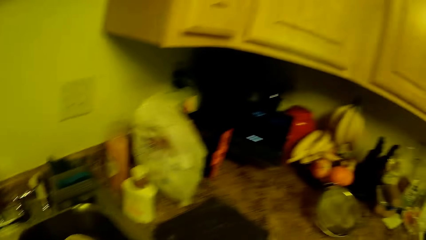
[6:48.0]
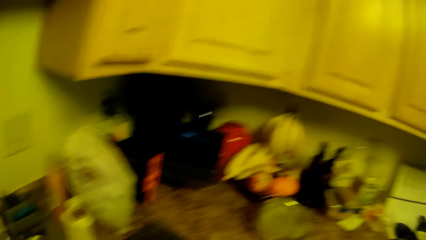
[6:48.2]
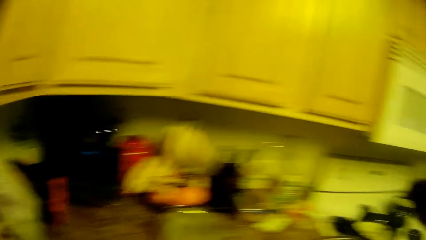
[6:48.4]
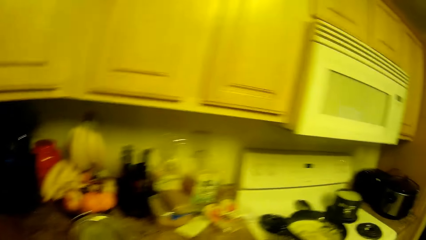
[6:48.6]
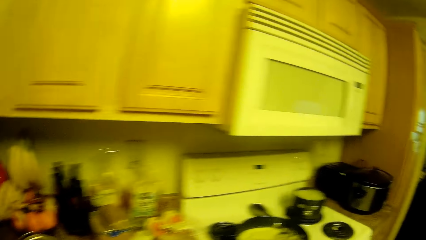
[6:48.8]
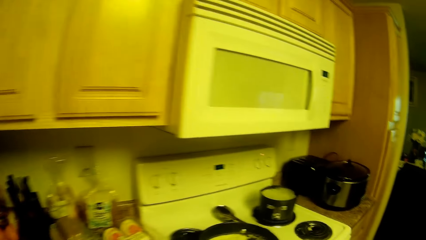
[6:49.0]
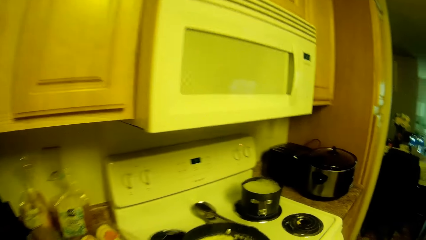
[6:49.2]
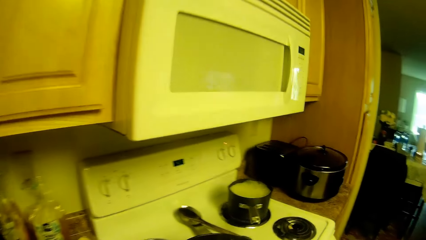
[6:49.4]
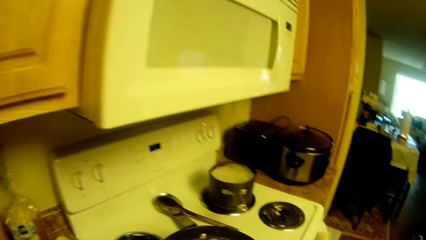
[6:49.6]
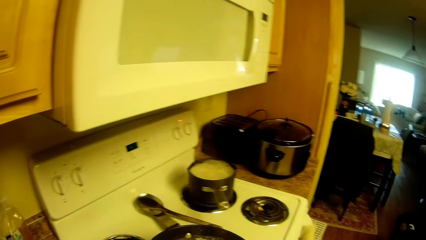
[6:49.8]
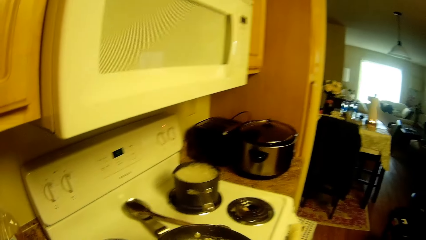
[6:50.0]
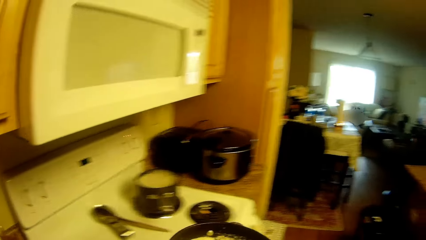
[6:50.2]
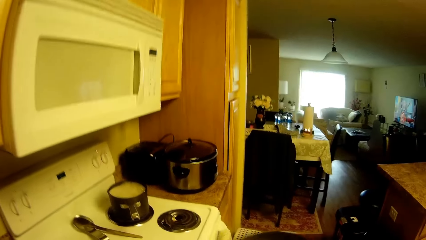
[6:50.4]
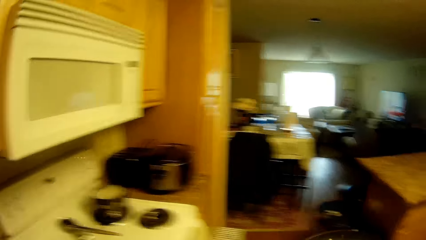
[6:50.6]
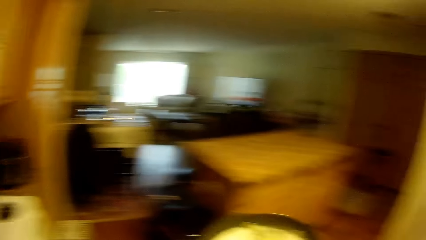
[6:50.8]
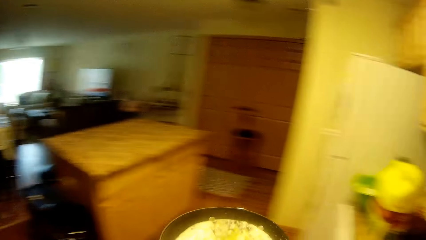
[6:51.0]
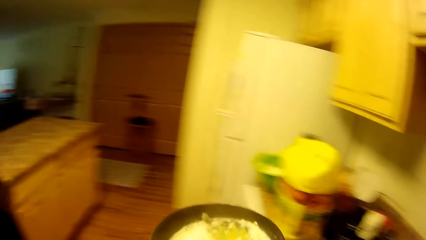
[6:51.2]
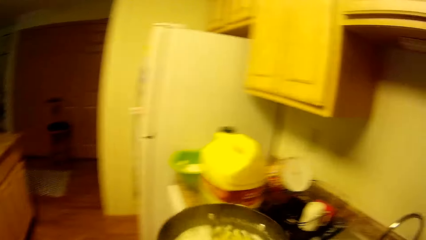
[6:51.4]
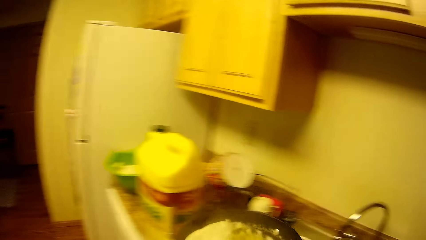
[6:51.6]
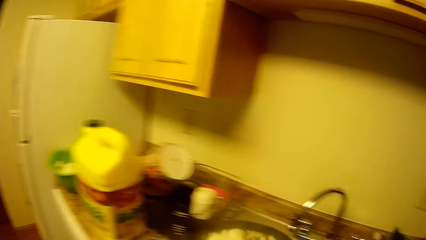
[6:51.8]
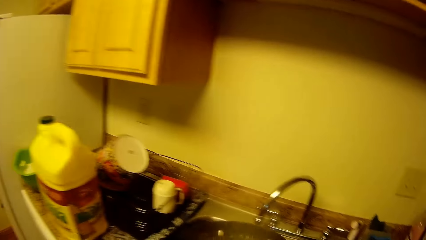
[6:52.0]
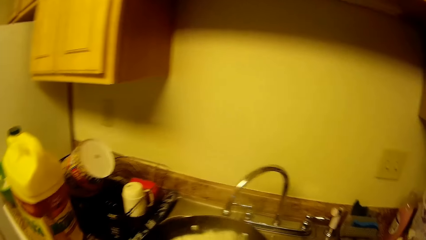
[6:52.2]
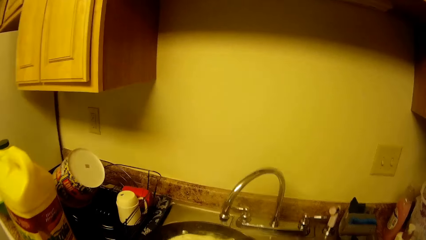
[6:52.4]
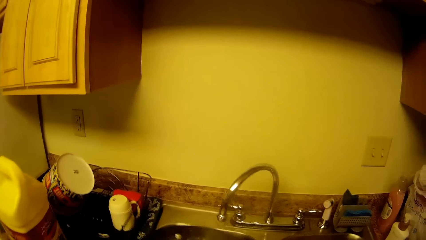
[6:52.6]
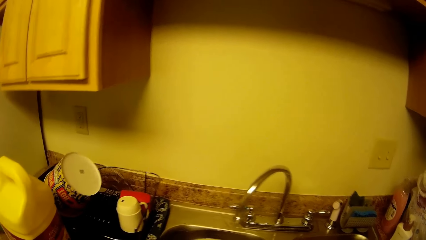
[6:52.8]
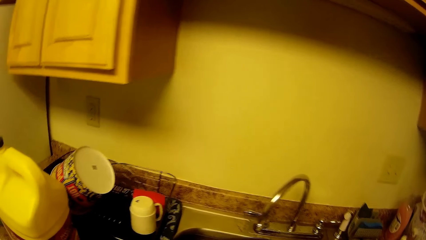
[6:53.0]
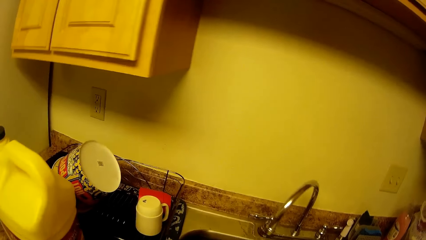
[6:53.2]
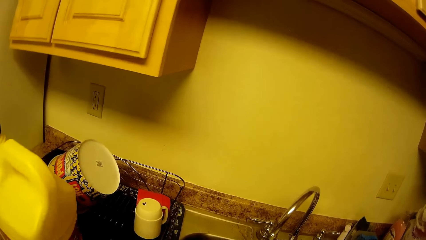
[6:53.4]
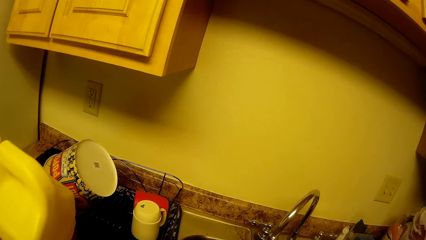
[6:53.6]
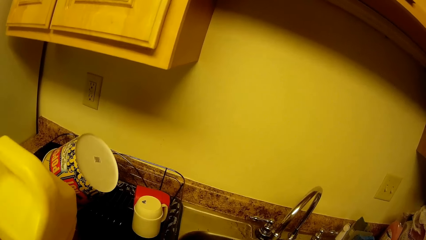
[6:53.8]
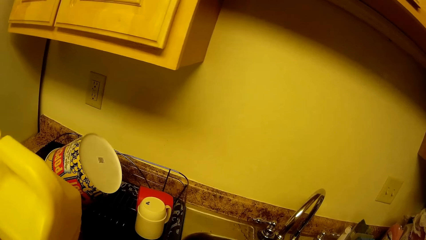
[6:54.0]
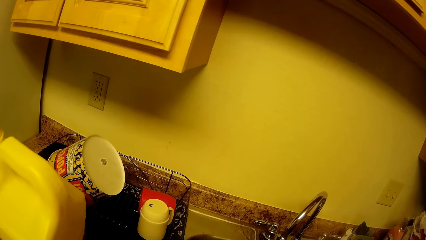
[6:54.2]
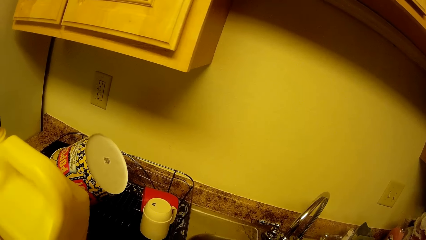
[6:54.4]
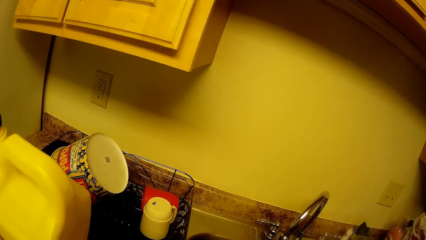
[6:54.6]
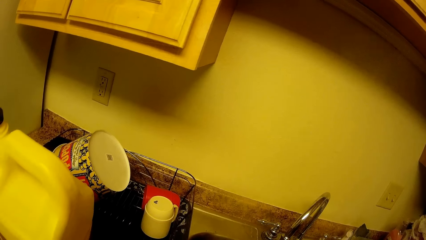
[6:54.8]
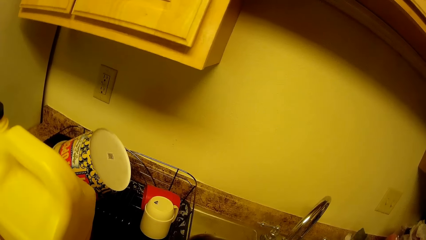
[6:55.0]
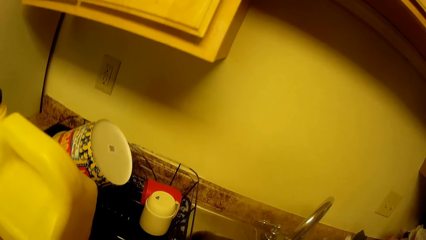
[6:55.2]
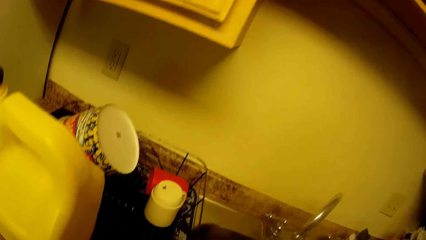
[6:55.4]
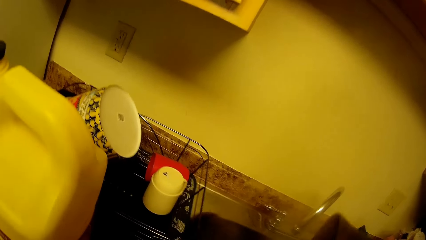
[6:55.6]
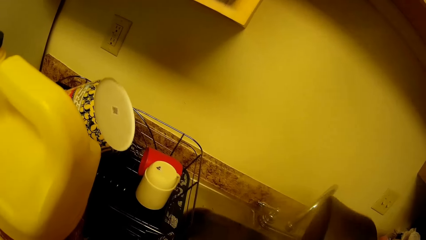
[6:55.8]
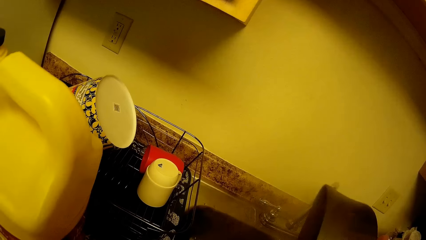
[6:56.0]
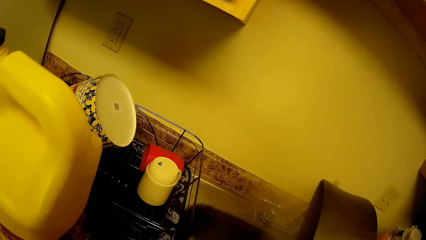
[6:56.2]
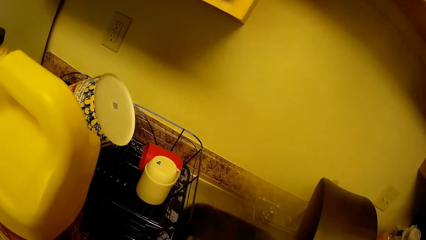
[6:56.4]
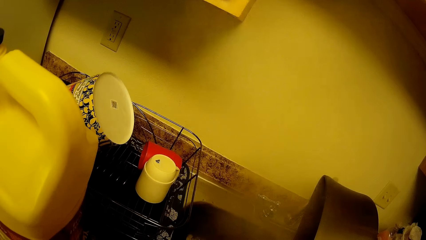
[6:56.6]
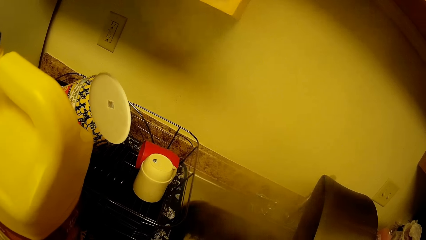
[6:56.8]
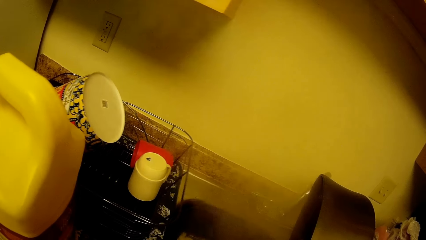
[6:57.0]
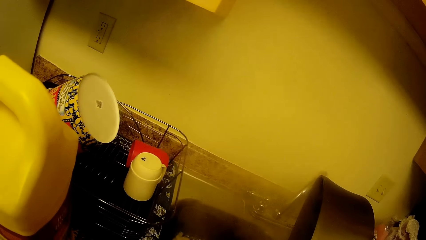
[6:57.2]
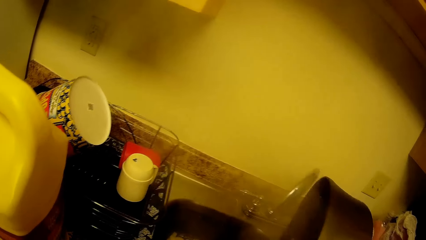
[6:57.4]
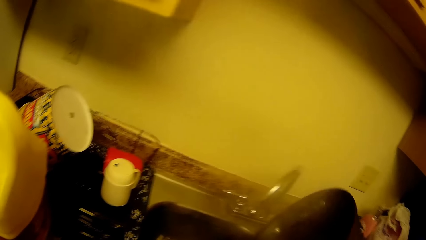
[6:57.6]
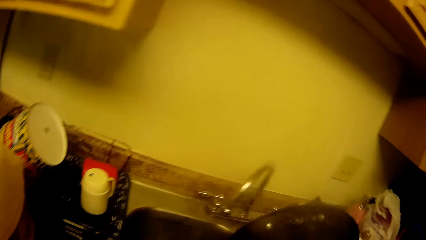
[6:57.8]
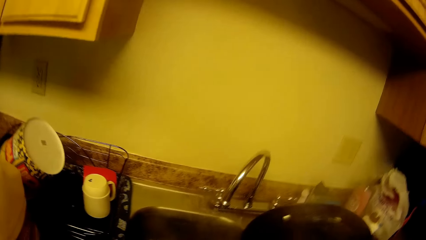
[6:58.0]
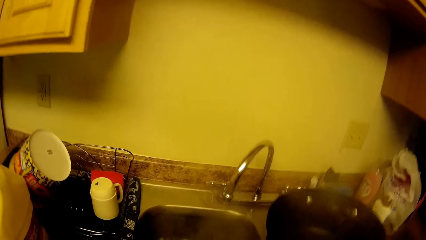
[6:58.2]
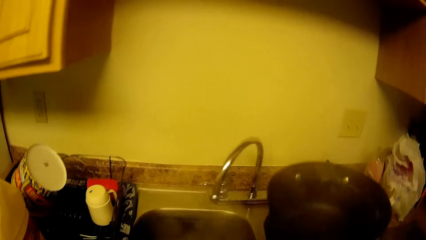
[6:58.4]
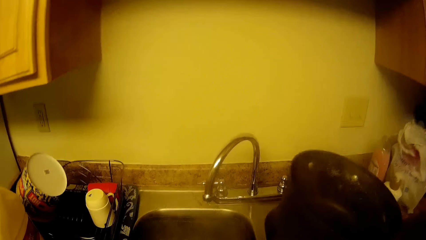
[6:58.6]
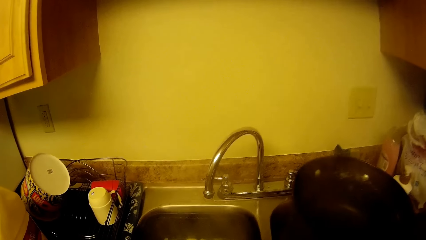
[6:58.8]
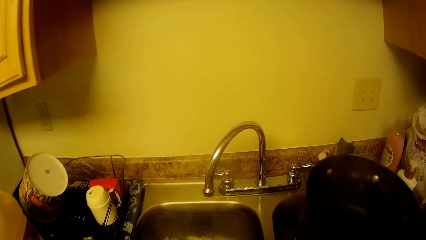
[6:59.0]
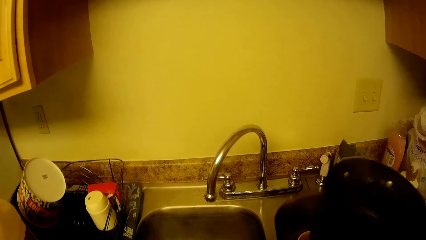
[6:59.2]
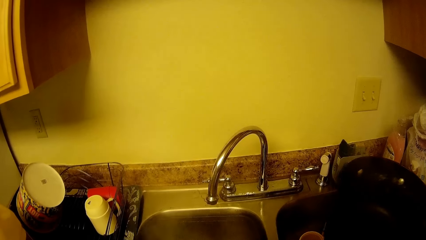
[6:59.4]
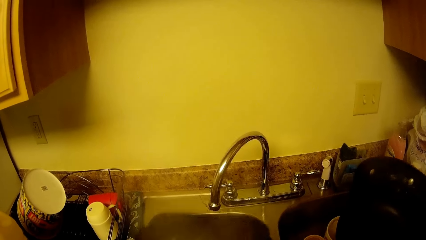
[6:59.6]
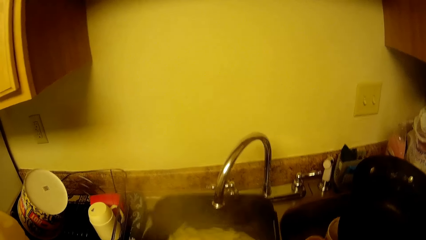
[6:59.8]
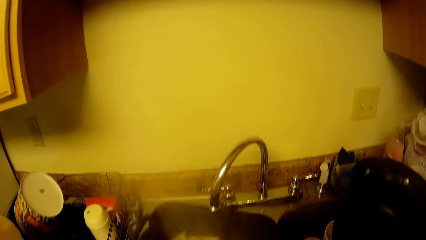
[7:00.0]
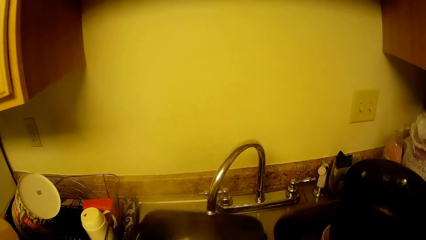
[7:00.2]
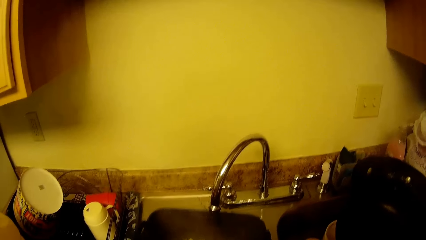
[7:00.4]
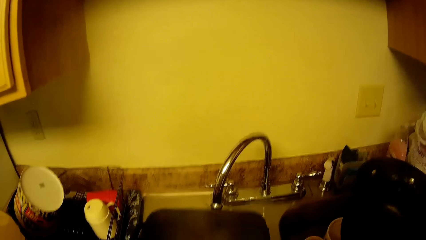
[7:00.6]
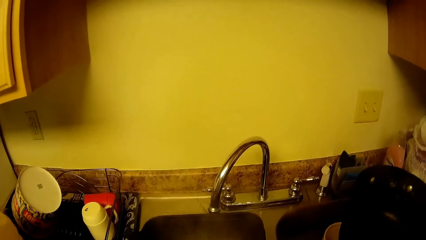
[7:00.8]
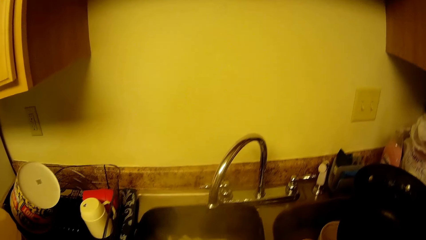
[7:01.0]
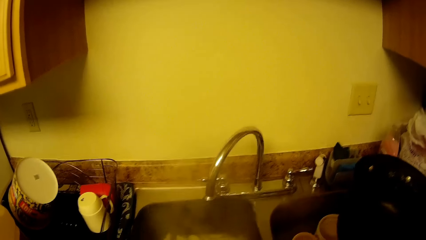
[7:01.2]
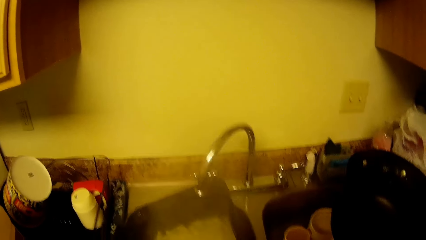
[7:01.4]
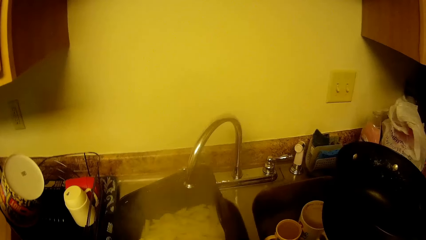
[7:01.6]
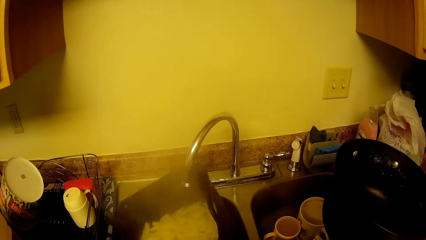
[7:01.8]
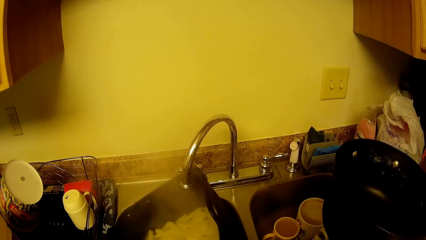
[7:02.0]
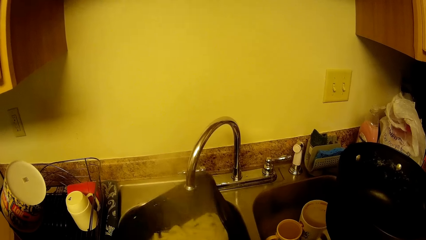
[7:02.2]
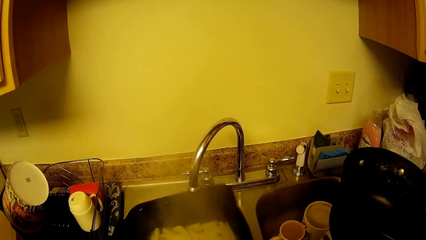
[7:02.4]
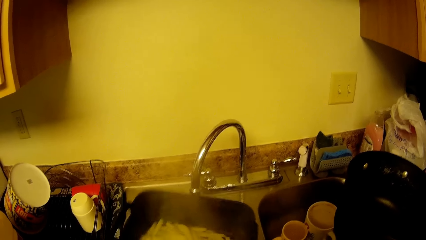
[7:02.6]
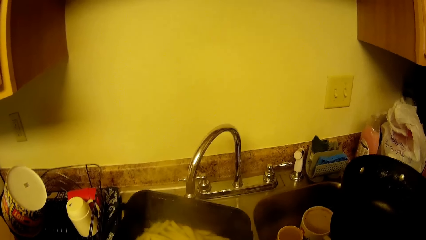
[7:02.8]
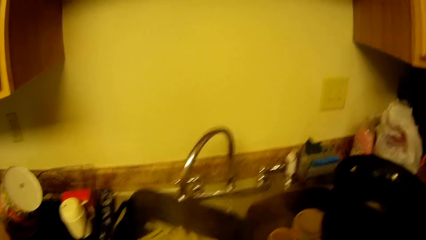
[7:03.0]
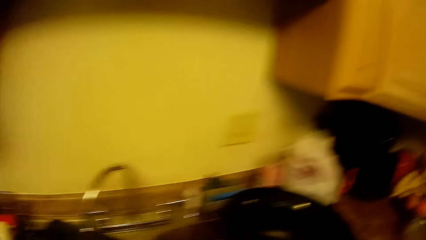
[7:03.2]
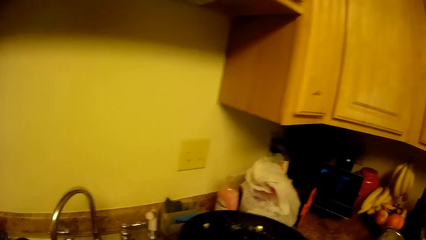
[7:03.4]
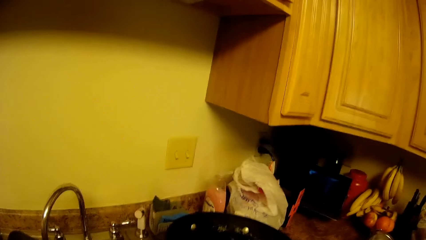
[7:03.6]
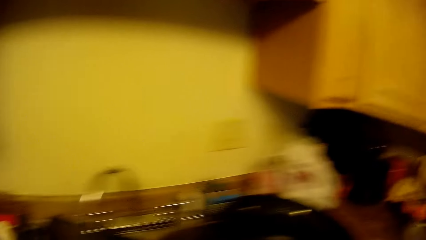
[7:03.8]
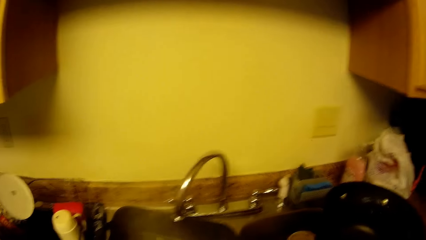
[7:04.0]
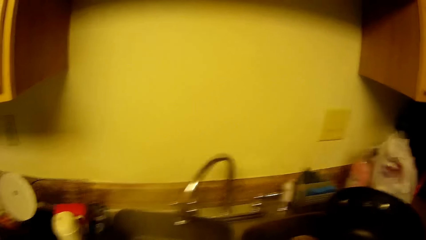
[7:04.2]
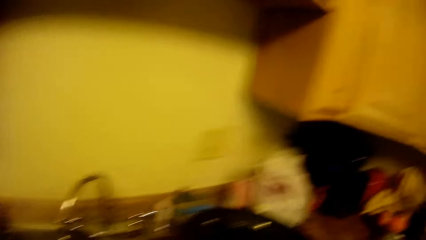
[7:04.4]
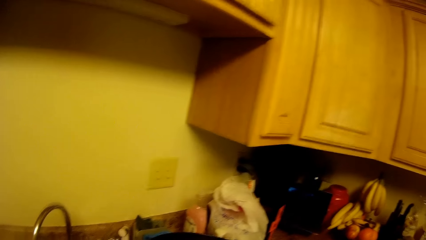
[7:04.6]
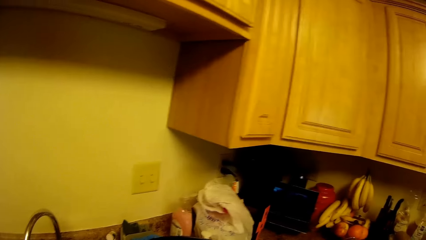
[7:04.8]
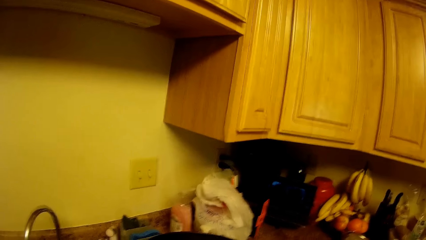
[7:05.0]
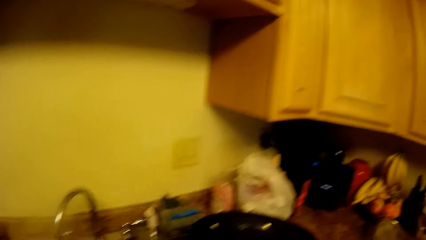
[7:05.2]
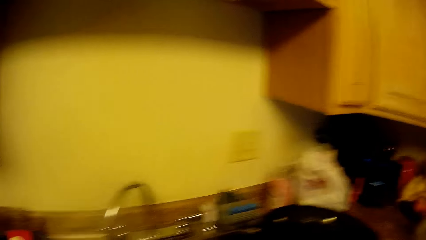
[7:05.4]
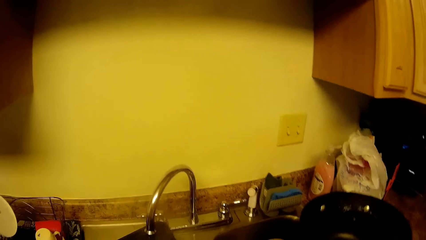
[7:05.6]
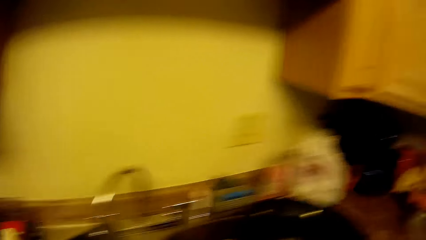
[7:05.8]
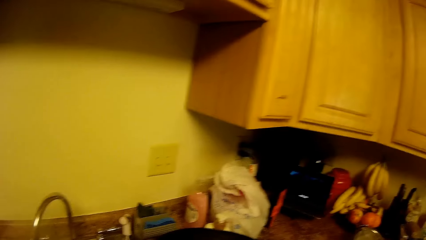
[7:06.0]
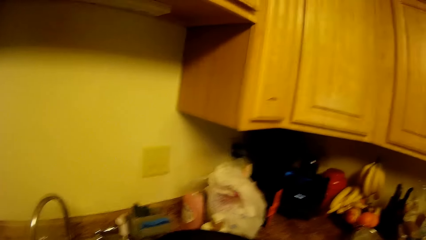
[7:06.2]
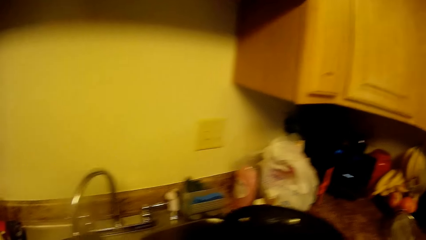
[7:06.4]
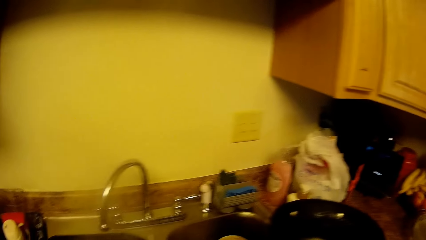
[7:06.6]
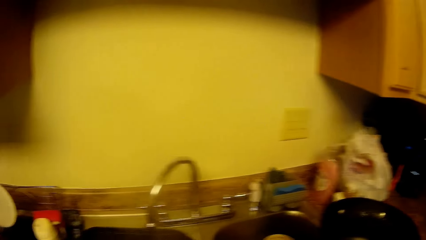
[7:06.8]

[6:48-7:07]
The camera wearer picks a cooking pot from the cooker. She turns the food in the cooking pot into the ceramic bowl in the sink. She shakes the ceramic bowl with her left hand.
